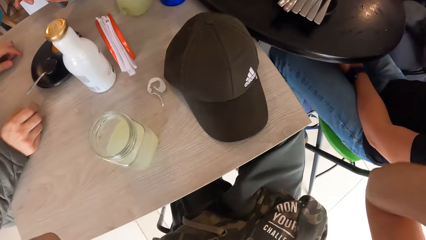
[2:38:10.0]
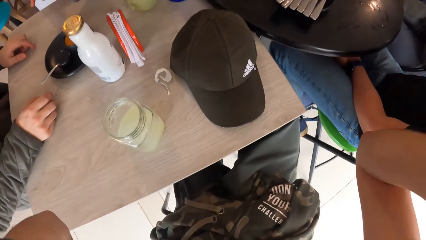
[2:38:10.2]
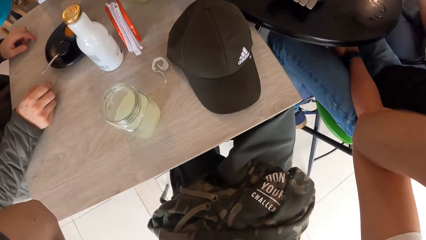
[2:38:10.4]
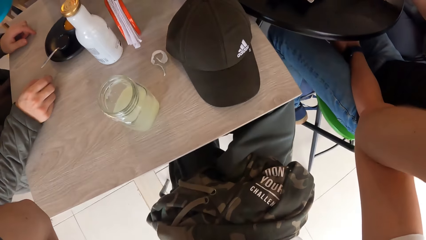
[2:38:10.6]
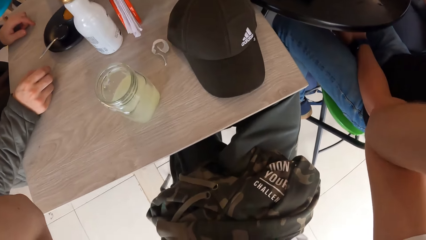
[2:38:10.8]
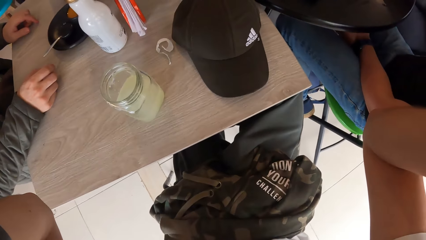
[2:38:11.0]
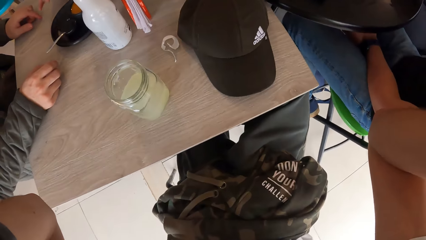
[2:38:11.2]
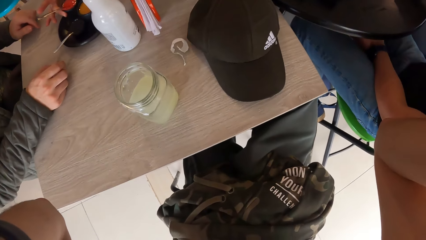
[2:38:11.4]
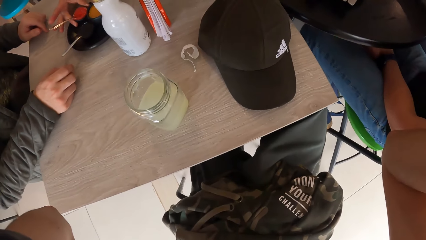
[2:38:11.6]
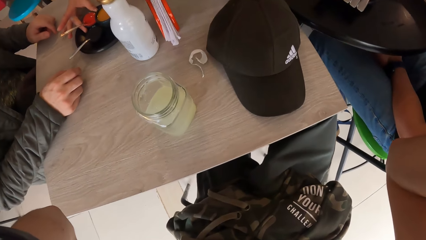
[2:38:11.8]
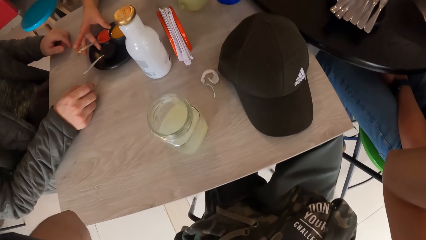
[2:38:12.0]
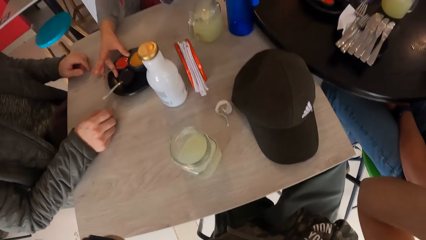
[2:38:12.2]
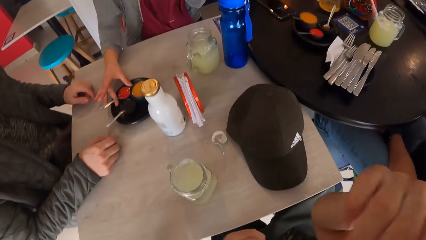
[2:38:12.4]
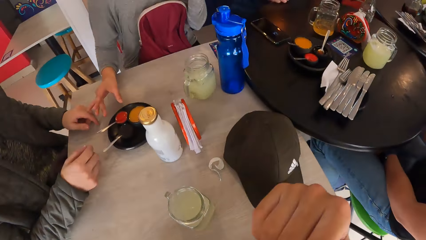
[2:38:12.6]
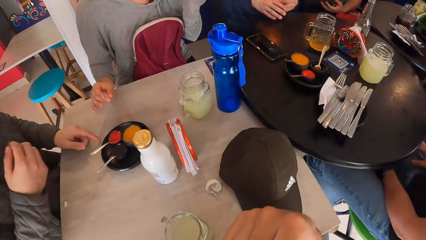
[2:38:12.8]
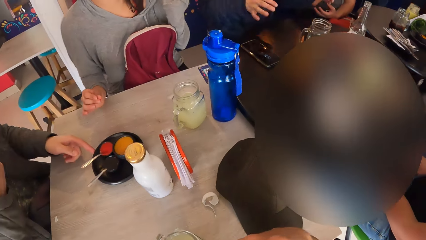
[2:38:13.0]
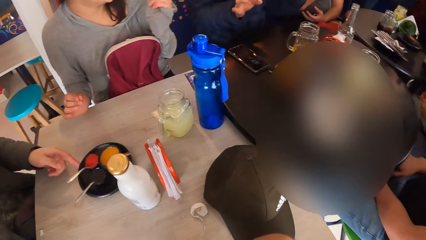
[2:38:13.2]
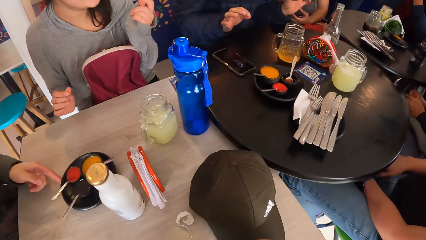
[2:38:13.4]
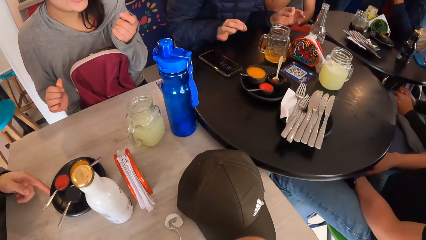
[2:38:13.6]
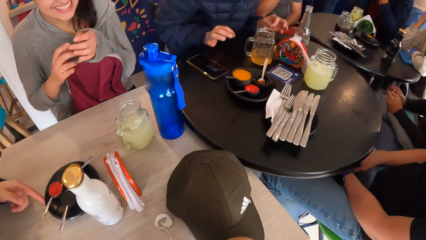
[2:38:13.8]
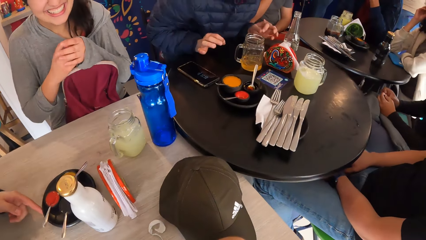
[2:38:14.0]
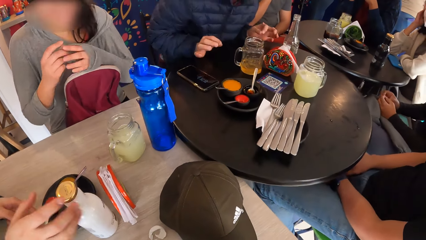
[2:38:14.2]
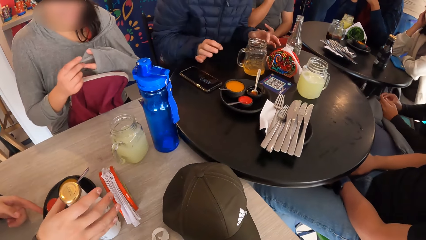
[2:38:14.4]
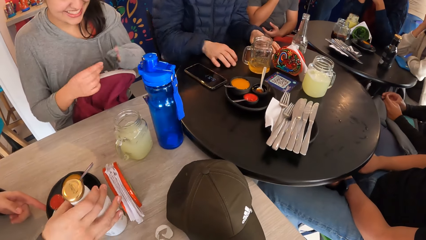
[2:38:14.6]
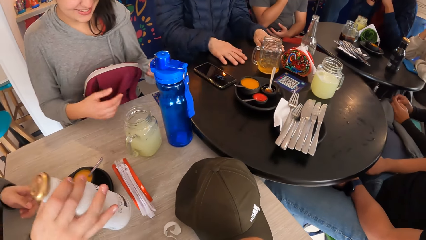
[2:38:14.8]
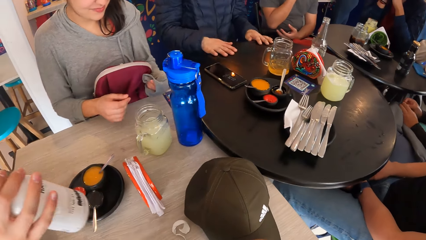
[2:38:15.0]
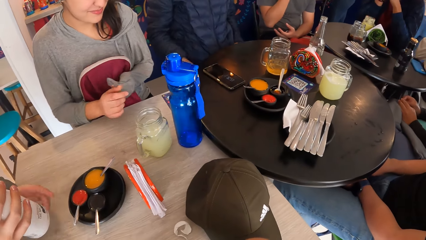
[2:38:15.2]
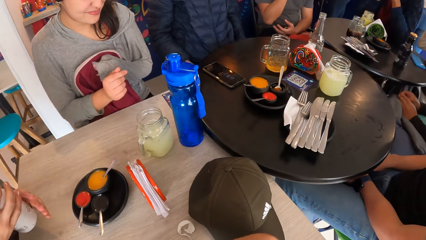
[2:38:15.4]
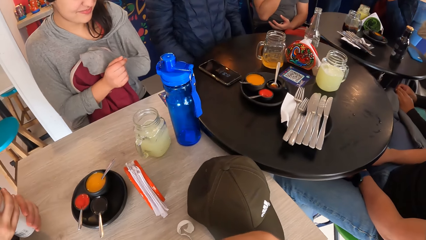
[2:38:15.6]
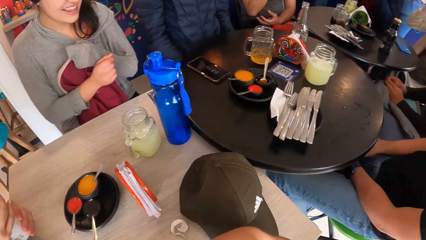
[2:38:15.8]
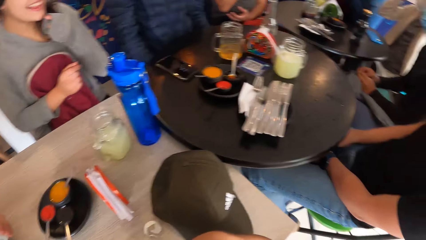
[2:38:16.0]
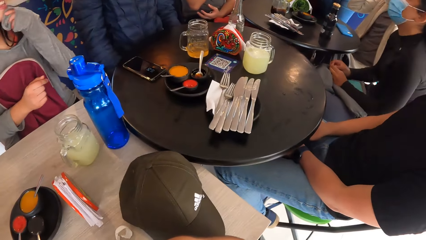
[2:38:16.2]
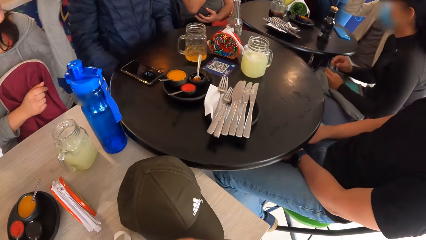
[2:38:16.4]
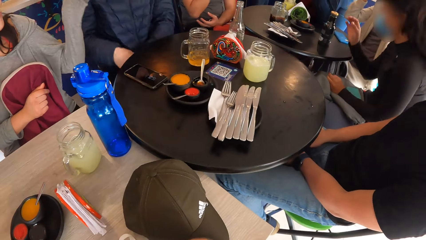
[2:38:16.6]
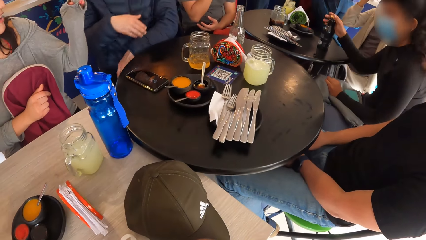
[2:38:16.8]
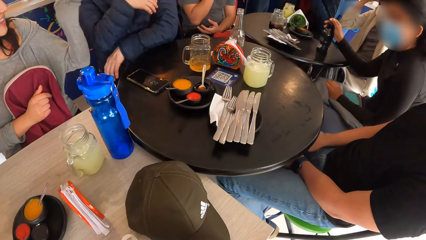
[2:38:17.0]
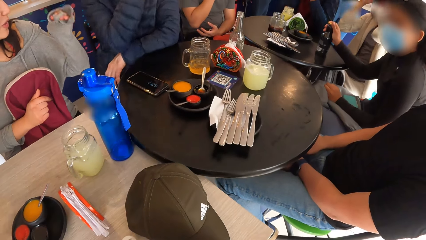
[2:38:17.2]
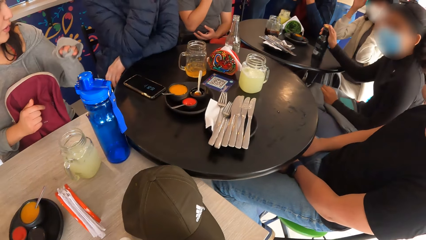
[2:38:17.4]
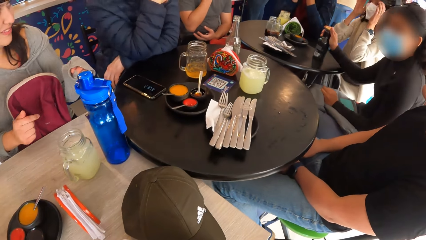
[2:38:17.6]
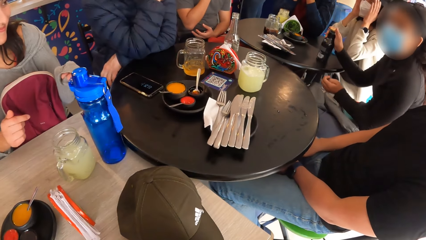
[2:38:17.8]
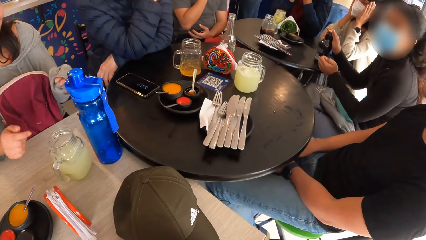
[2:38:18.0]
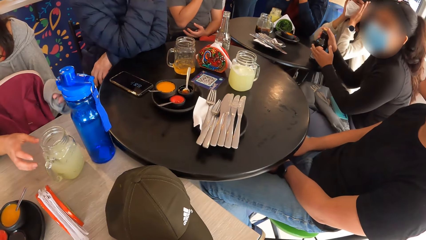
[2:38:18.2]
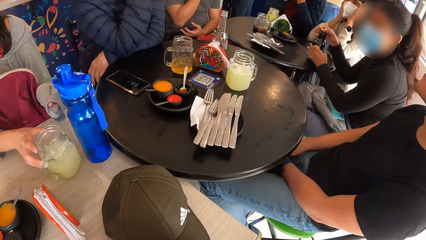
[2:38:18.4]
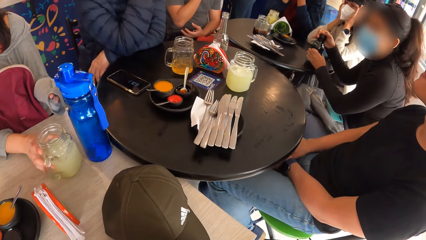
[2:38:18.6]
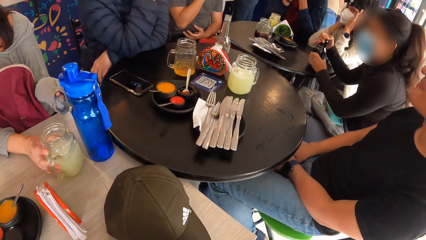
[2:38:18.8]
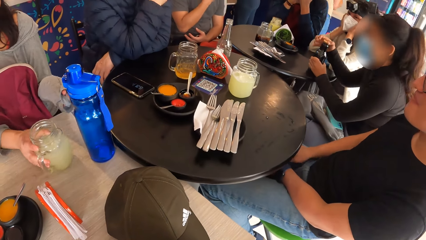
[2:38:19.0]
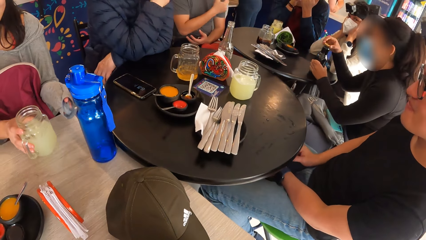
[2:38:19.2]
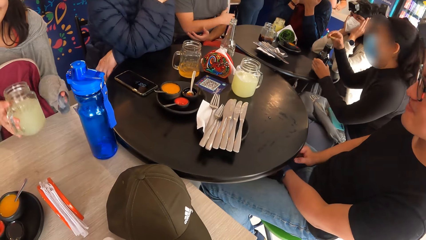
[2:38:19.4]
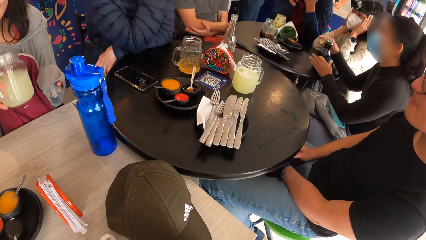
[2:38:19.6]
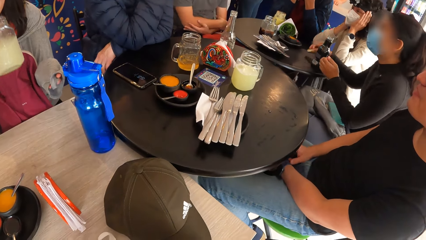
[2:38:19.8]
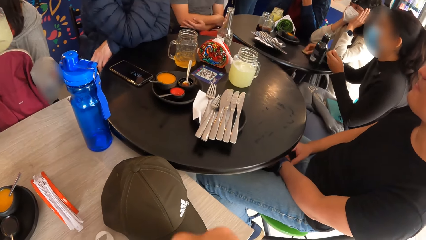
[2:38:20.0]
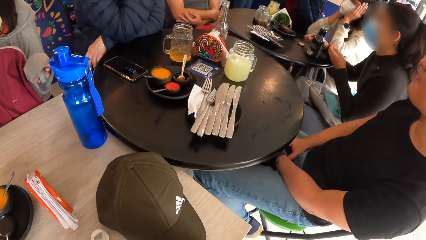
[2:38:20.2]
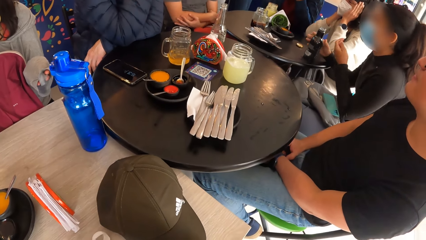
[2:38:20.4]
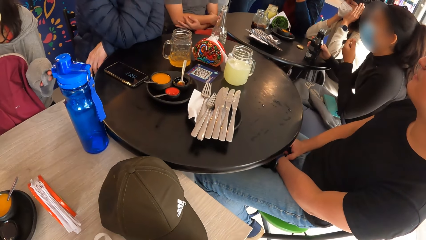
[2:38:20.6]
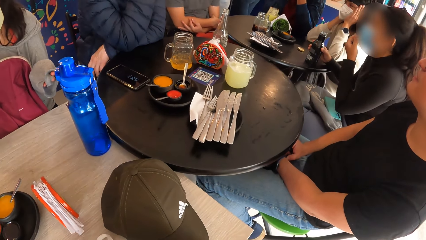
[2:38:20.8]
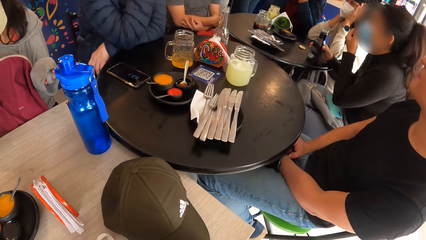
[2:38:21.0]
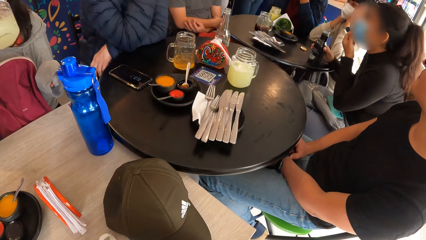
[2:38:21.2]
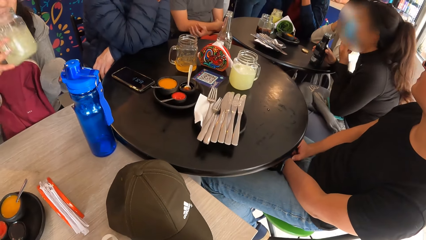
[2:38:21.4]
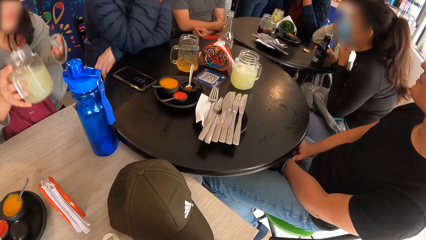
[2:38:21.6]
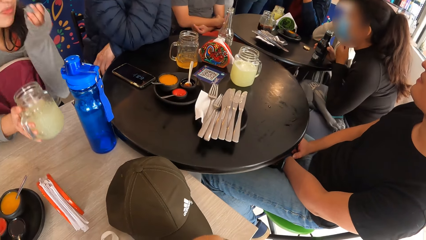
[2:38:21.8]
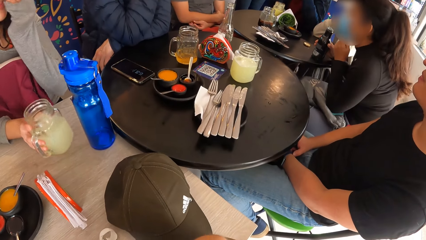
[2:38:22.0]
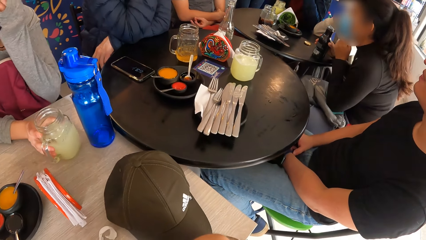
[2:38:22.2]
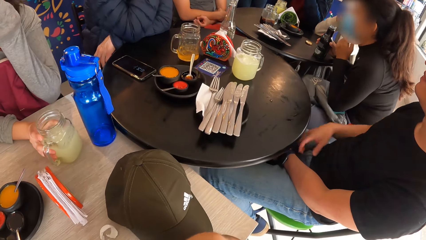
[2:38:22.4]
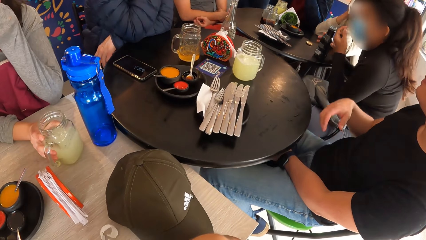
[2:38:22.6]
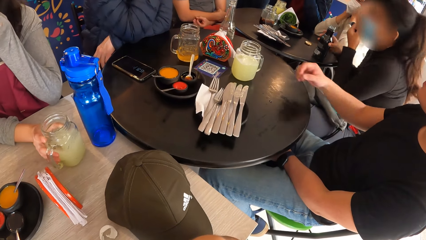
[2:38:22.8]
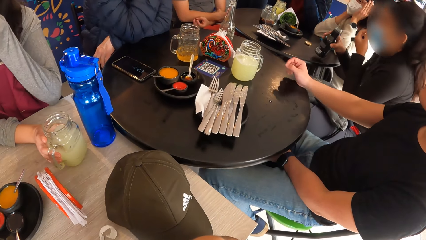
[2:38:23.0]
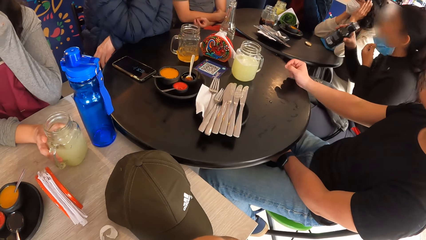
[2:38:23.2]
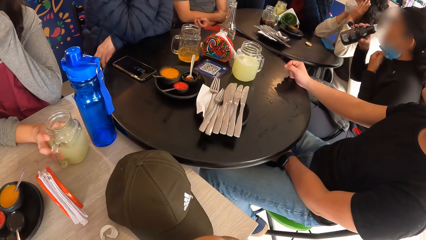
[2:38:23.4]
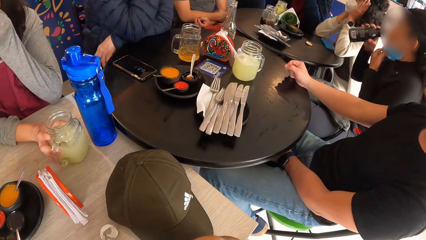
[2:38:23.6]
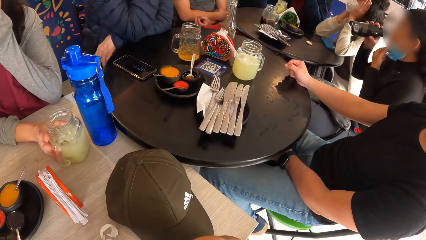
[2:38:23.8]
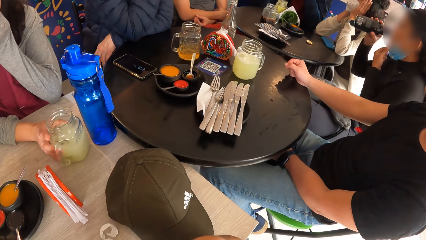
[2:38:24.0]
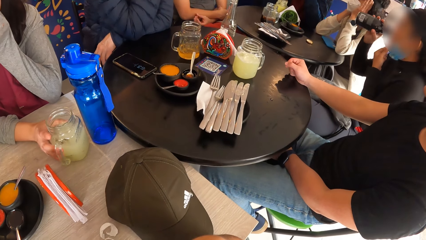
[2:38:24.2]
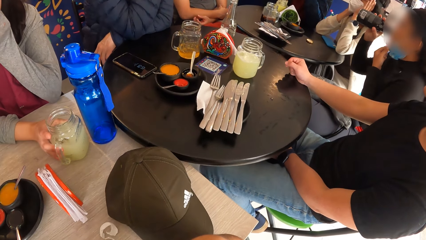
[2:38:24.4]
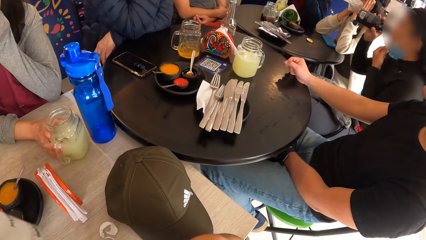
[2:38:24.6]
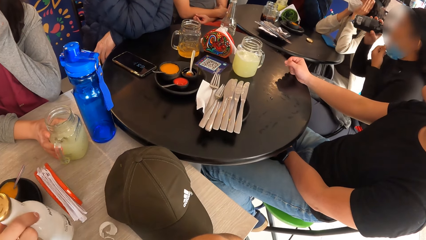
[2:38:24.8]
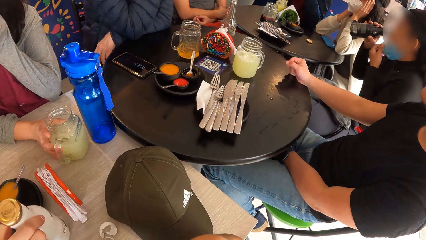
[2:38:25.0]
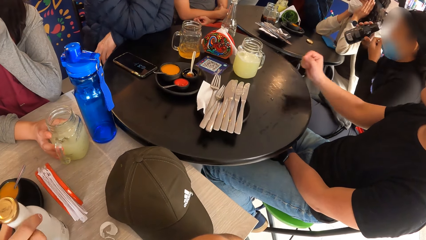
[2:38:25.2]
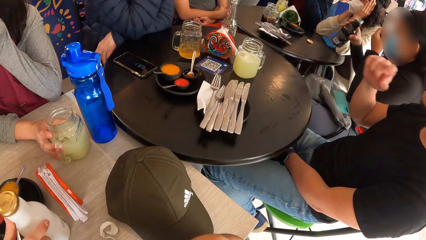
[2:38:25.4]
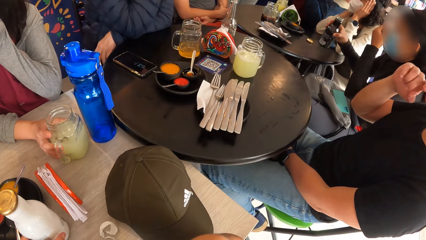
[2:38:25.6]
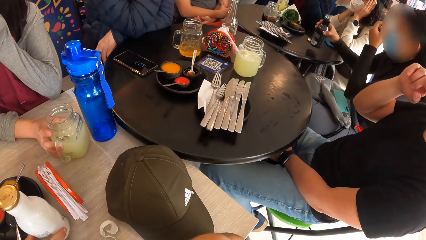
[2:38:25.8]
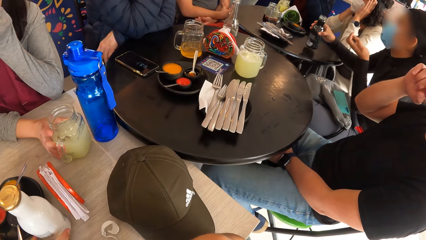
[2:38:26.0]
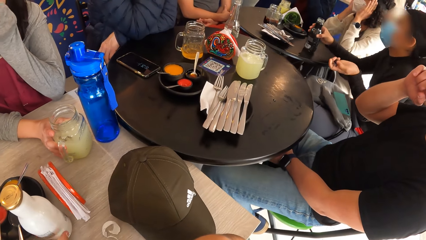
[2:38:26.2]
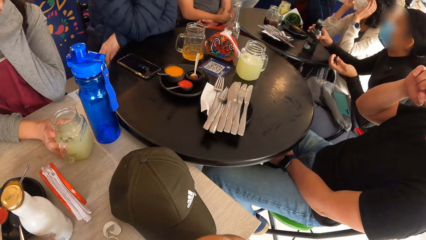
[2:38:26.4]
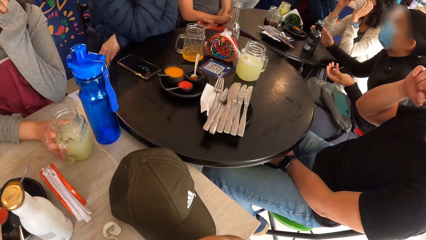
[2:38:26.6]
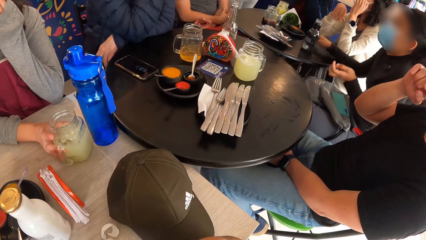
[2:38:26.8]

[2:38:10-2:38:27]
The camera wearer adjusts the camera on his head with both hands. The woman holds the table sauce with both hands. The woman drops the cup of paste in her right hand on the saucer on the table. The camera wearer touches his camera with both hands. The man rotates the saucer on the table with his left hand. The woman gesticulates with both hands. The man takes a bottle from the table with his right hand. The woman holds her bag firmly, gestures using her hands, takes the cup from the table with her right hand, drinks from the cup in her right hand, rubs her face with her left hand, and drops the cup in her right hand on the table. The man drops the bottle in his right hand on the table. A waitress drops something.
